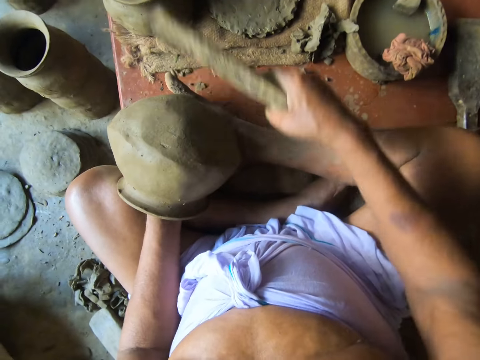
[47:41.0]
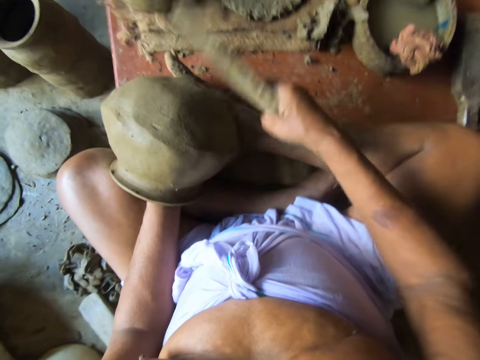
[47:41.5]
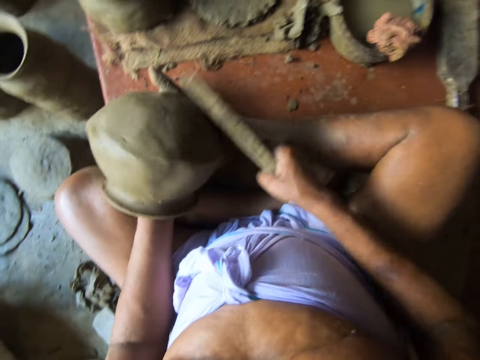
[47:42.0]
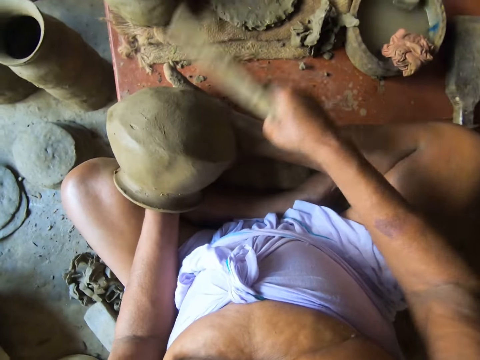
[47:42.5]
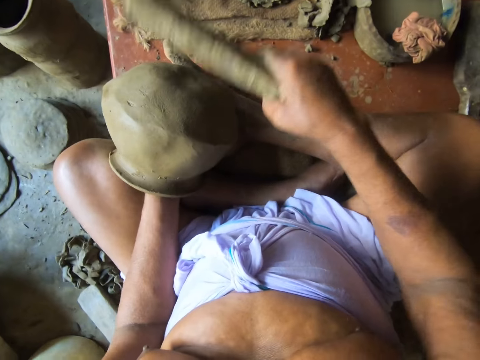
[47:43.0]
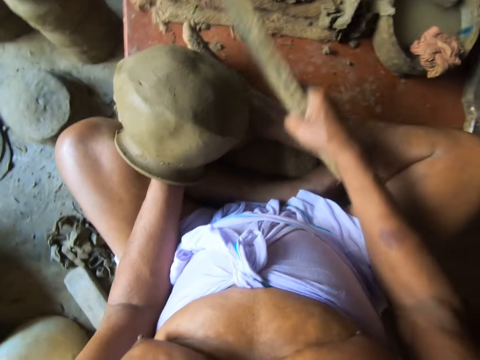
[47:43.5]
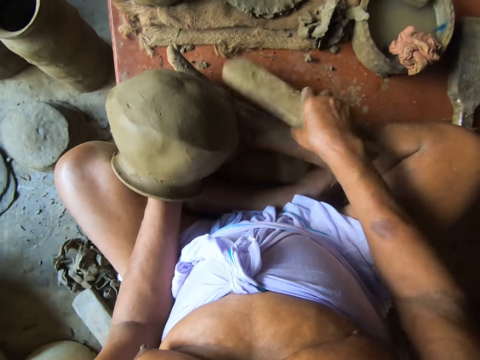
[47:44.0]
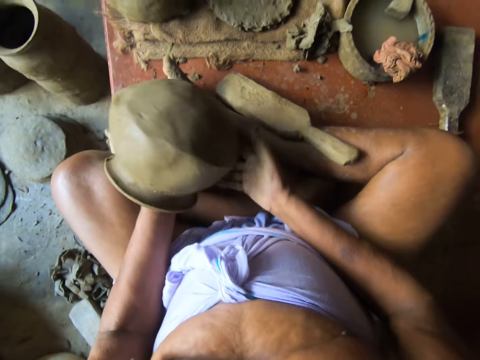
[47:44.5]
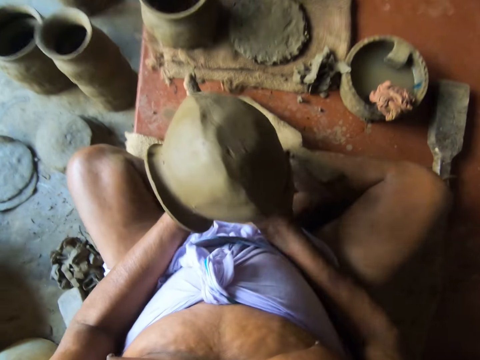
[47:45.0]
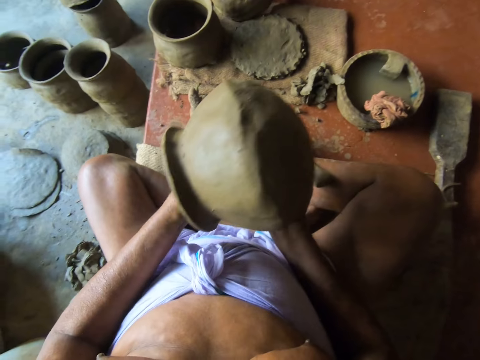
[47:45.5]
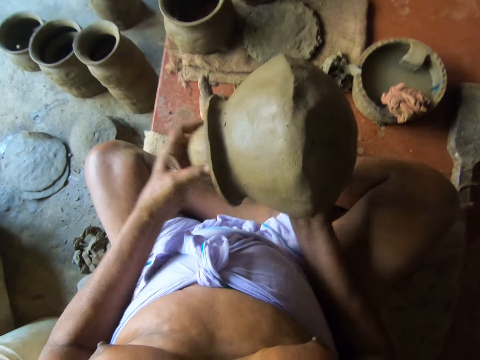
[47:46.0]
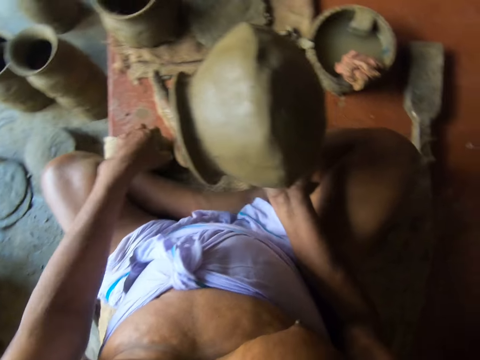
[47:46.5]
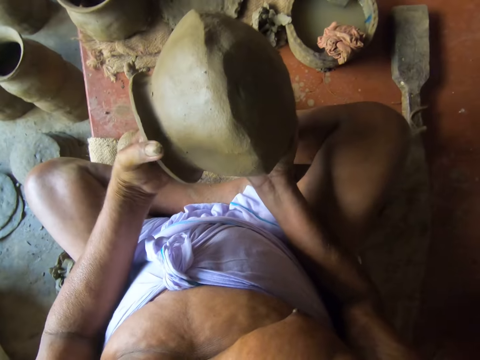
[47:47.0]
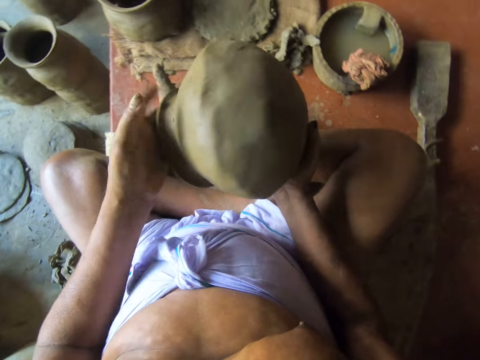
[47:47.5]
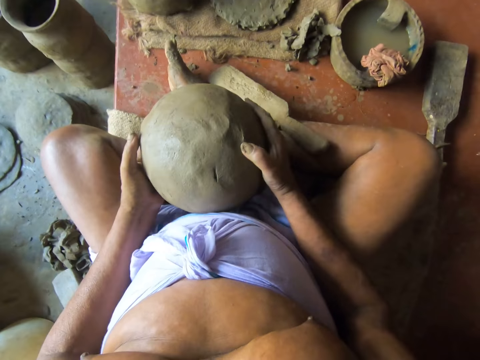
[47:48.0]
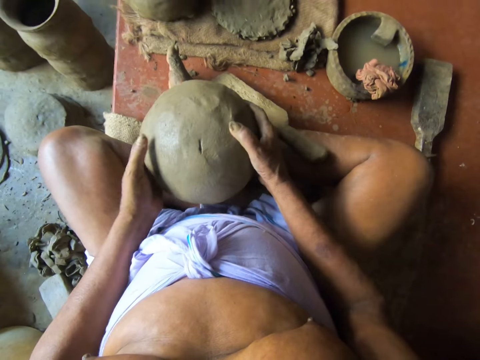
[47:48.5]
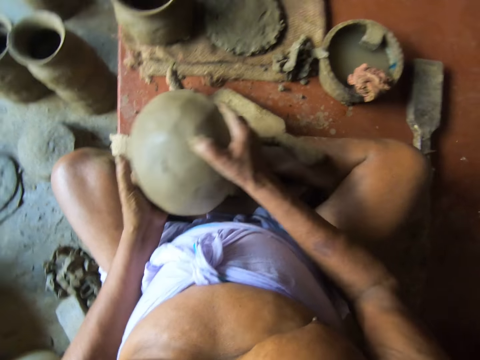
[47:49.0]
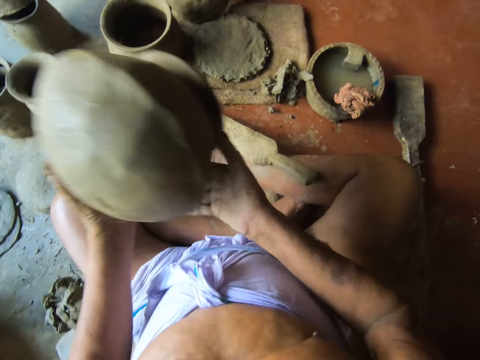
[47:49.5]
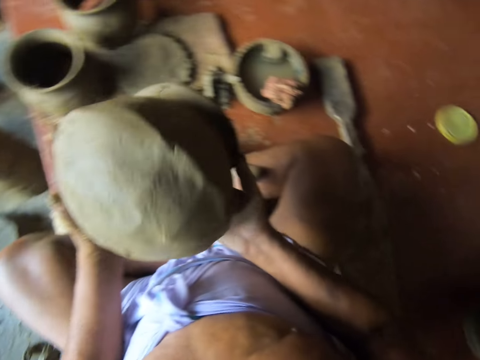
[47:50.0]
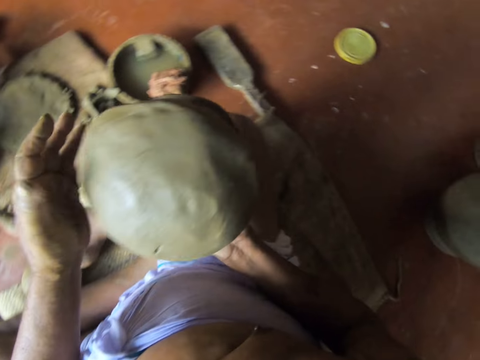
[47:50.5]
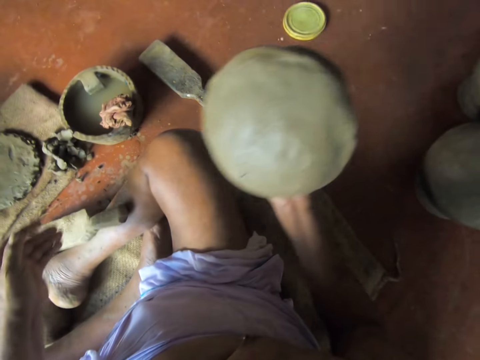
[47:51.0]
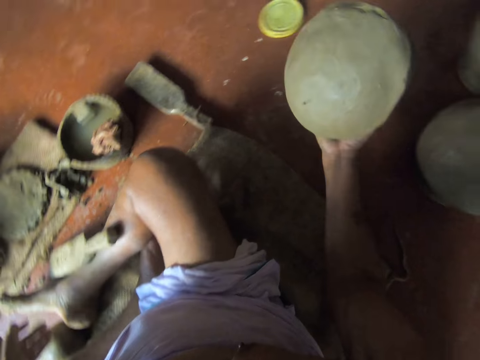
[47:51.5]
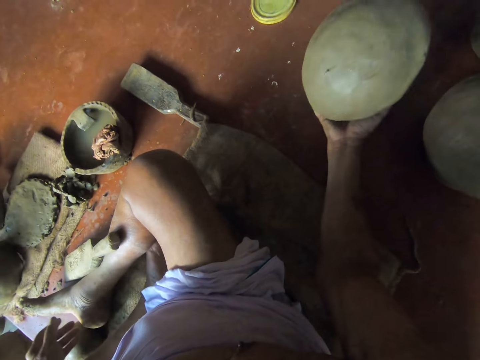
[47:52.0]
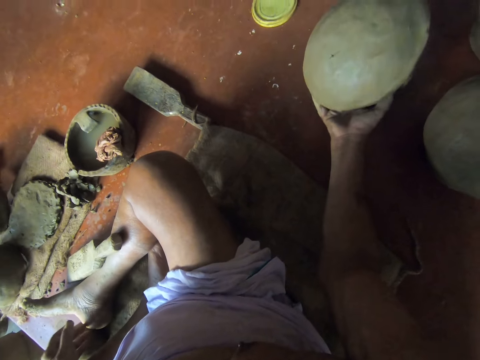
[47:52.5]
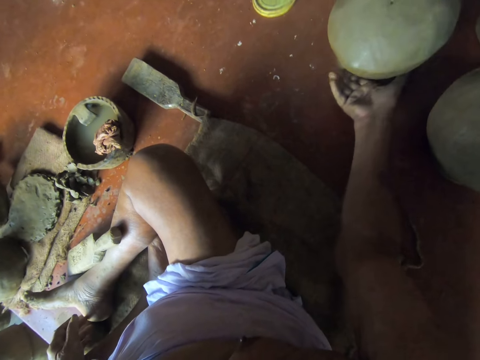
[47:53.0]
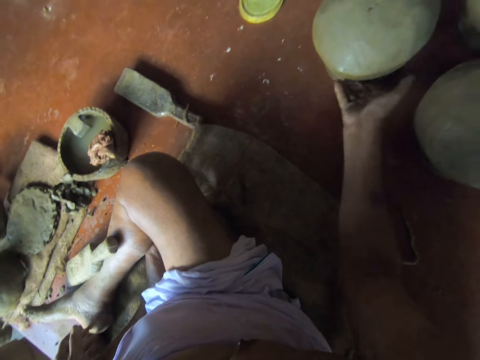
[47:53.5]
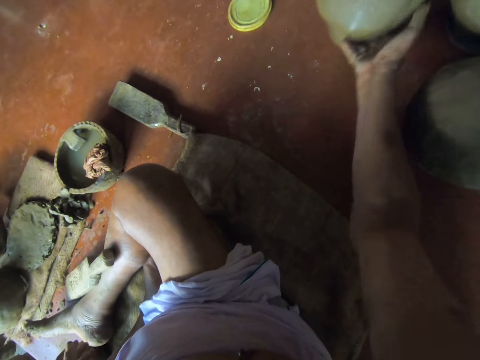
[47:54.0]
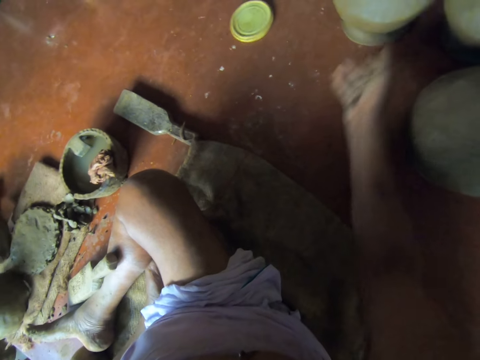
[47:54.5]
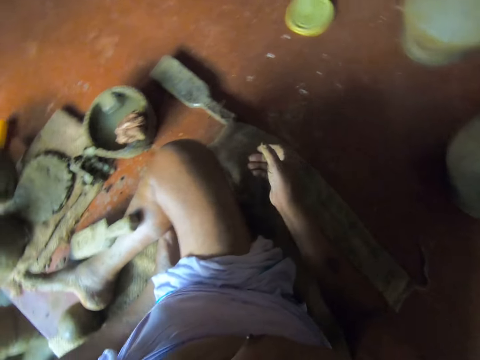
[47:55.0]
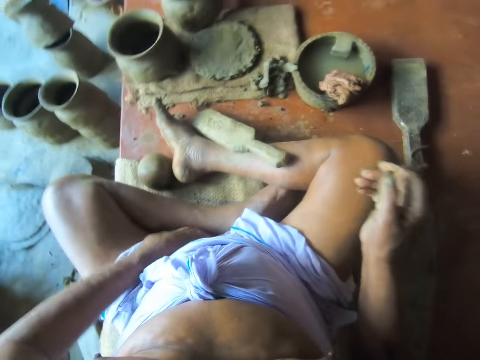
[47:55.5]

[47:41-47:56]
The camera wearer drops the clay paddle in his right hand between his leg and the floor. He holds the clay pot with both hands. He removes a clay ball from the clay pot with his left hand. He drops the clay ball in his left hand on the floor. He holds the clay pot with both hands. He takes his left hand off the clay pot. He drops the clay pot on the floor with his right hand. He shifts the clay pot on the floor with his right hand.

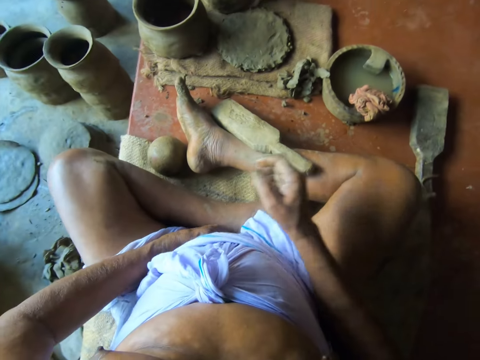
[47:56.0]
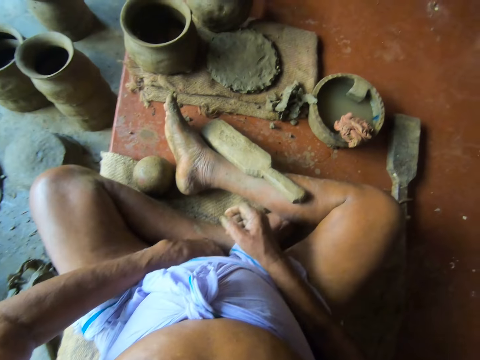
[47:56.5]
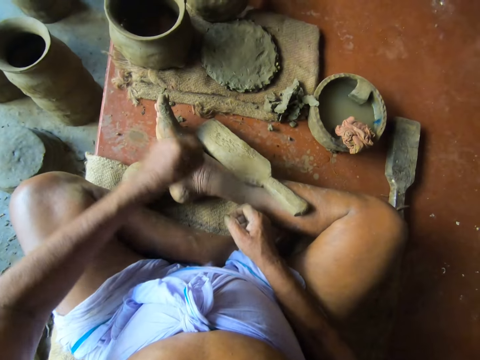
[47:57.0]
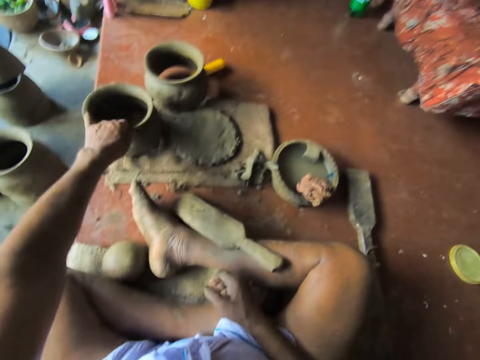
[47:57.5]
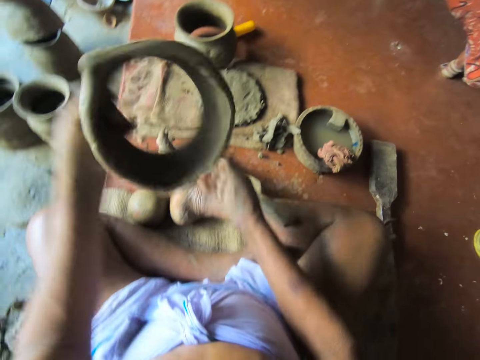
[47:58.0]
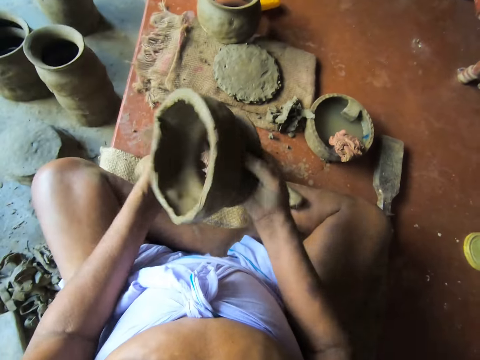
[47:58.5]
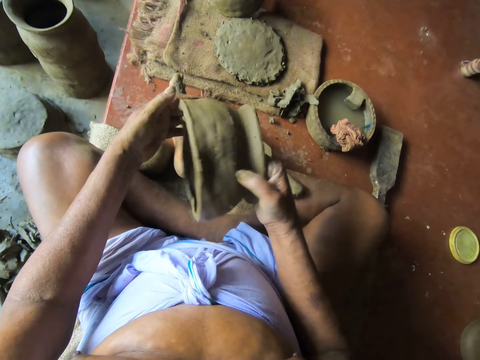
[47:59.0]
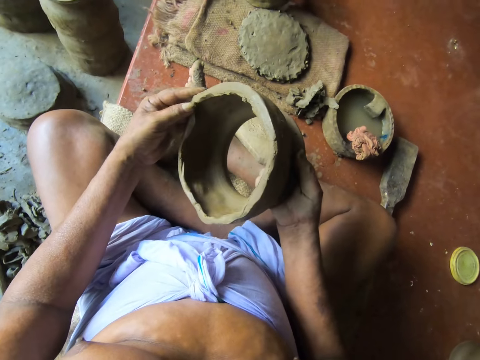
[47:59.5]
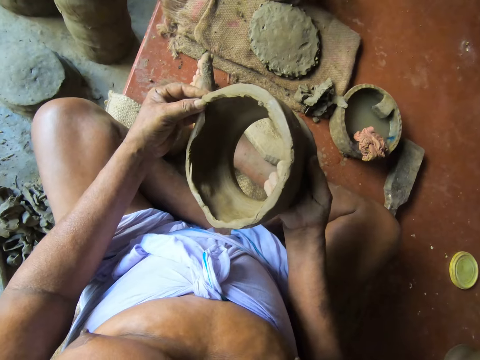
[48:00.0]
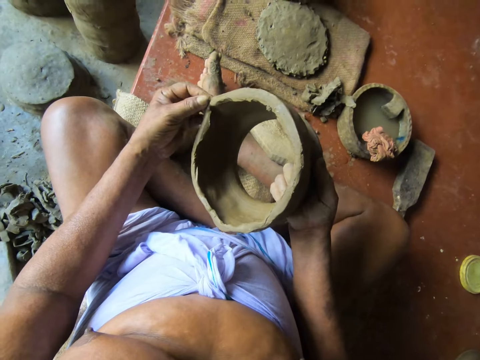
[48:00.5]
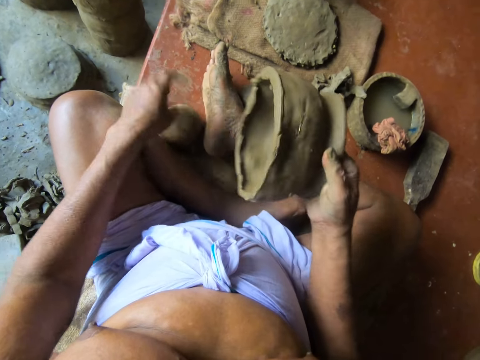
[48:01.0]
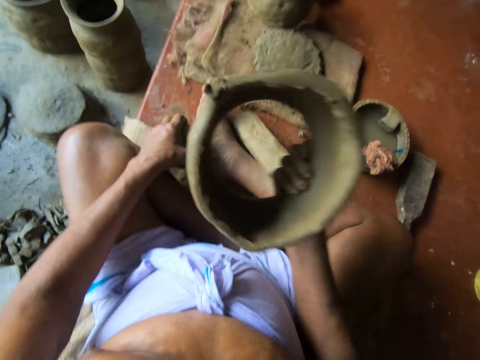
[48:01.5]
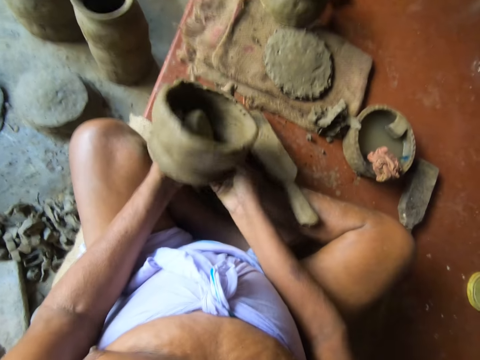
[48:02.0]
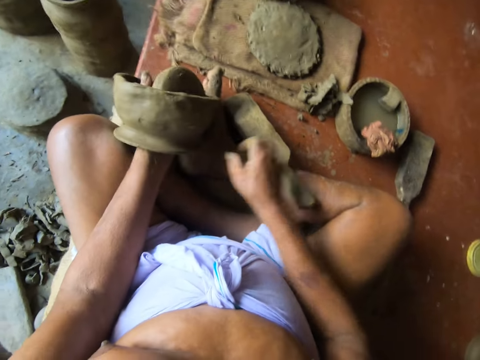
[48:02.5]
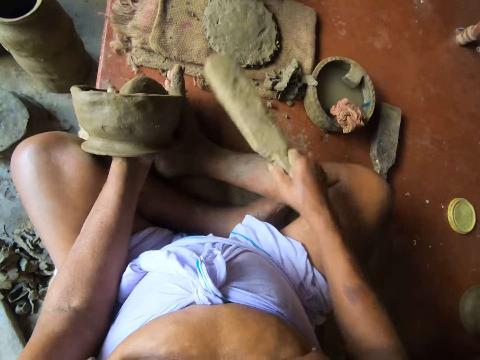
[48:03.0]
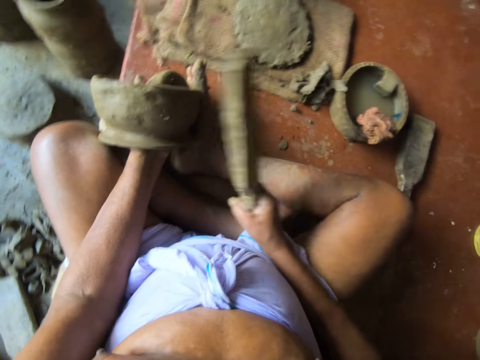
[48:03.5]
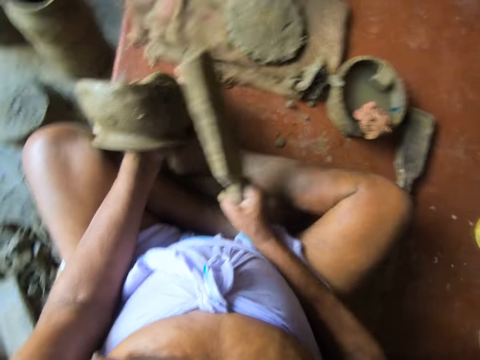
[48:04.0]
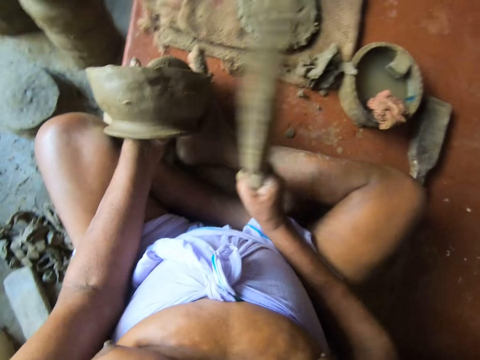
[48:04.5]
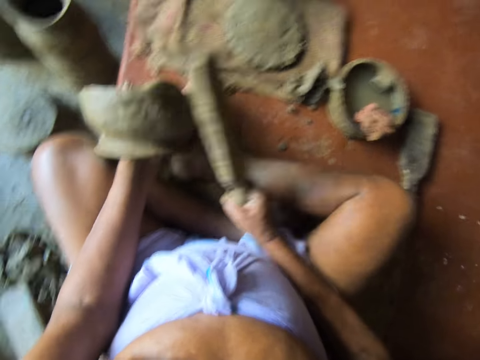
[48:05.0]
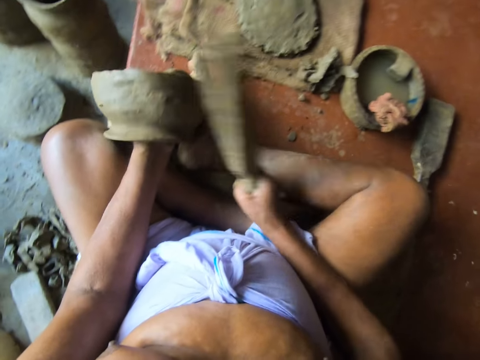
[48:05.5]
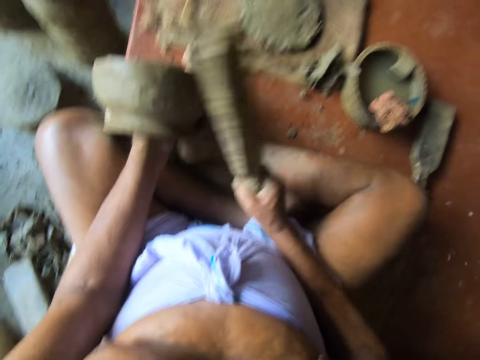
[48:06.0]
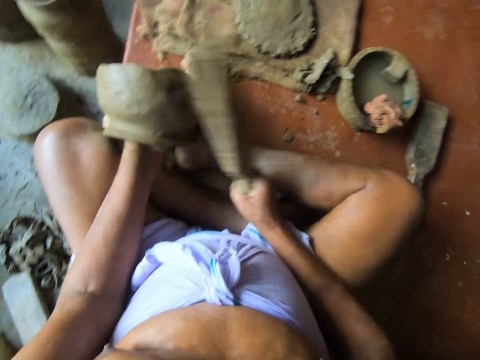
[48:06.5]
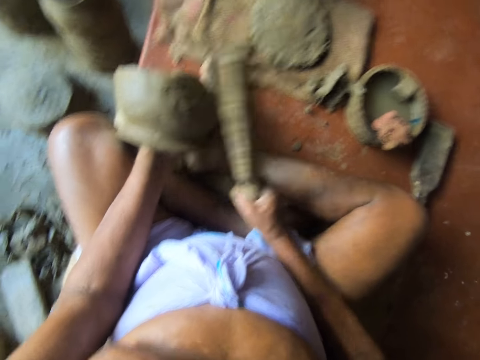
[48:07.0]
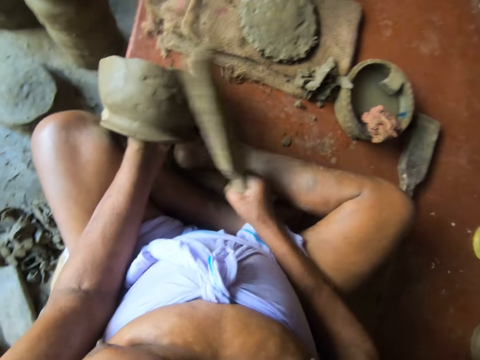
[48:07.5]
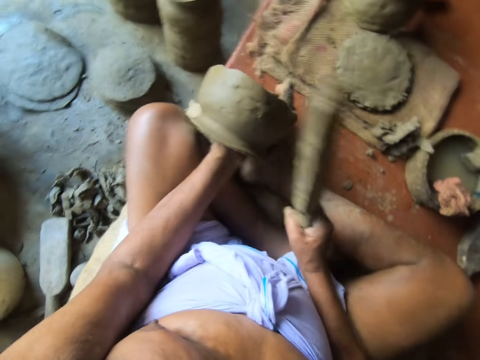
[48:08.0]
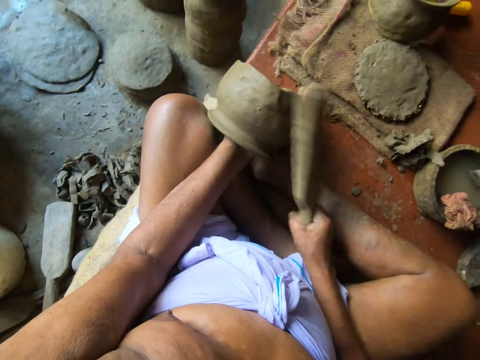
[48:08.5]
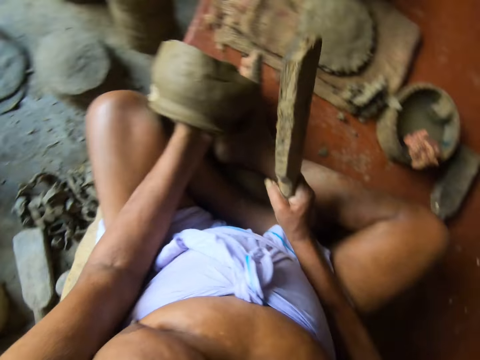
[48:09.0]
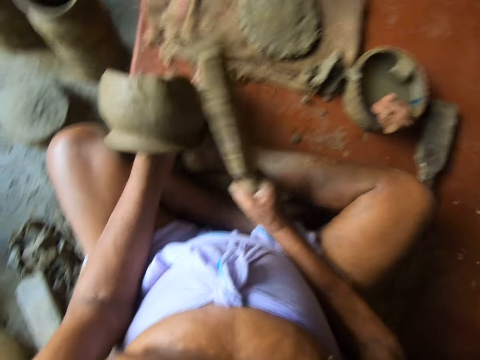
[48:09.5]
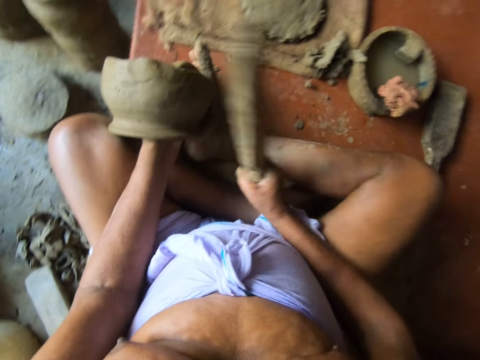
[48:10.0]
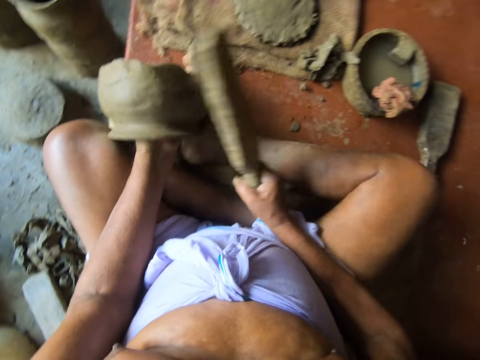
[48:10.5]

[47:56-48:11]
The camera wearer scratches his body. He adjusts his cloth with his left hand and puts his left hand on his body. He picks up the clay pot from the floor with his left hand. He holds the clay pot with both hands. He touches the clay. He picks up a clay ball or round clay from the floor with his left hand. He holds the clay ball inside the clay pot with his left hand. He puts the round clay in the pot. He picks up the clay paddle between his leg and the floor with his right hand. He beats the clay pot in his left hand with the clay paddle in his right hand.
